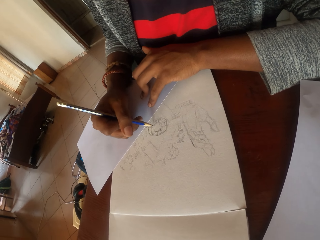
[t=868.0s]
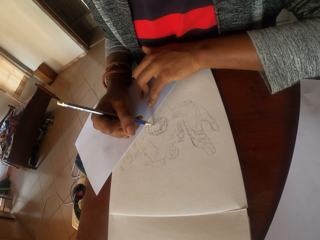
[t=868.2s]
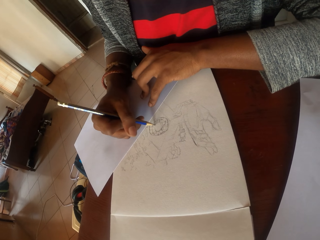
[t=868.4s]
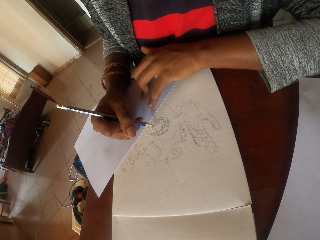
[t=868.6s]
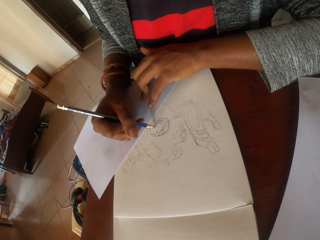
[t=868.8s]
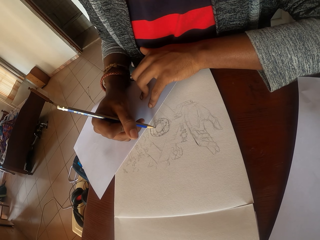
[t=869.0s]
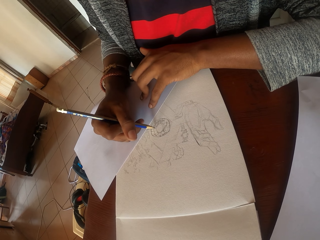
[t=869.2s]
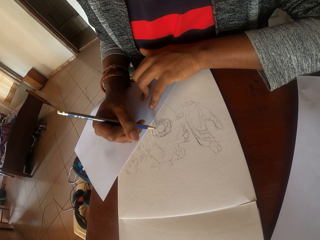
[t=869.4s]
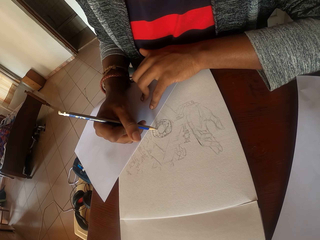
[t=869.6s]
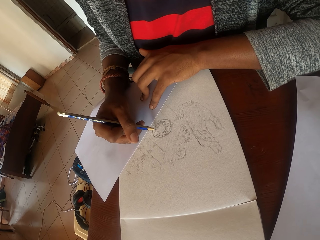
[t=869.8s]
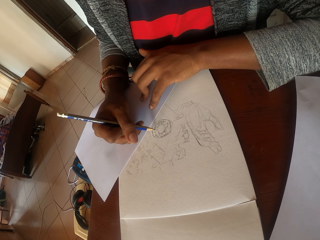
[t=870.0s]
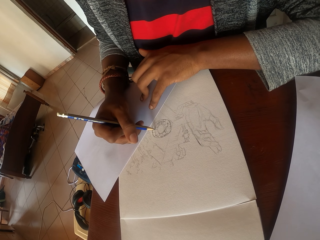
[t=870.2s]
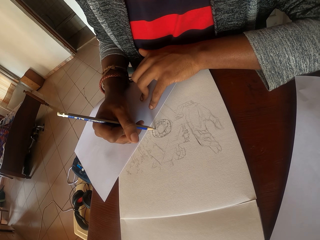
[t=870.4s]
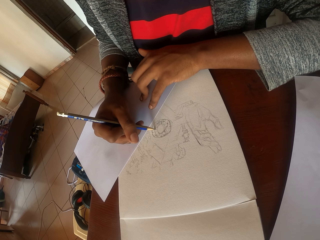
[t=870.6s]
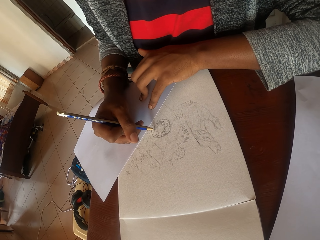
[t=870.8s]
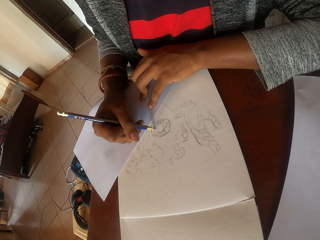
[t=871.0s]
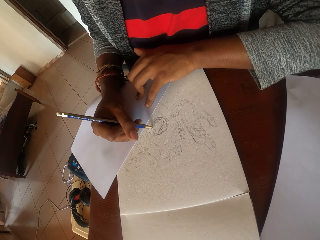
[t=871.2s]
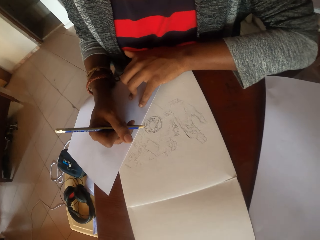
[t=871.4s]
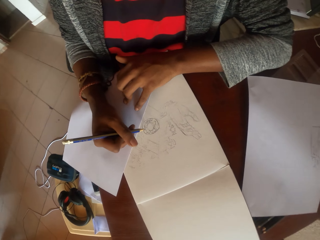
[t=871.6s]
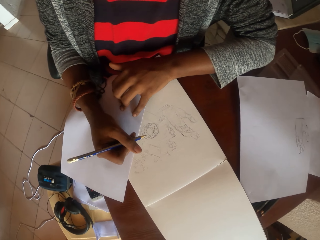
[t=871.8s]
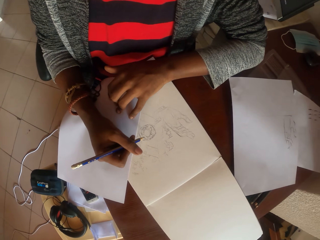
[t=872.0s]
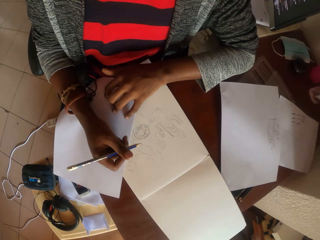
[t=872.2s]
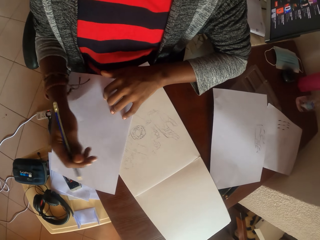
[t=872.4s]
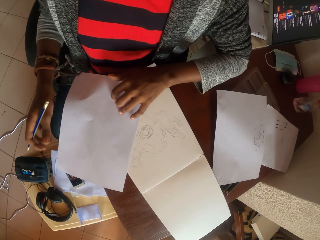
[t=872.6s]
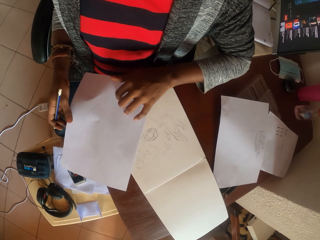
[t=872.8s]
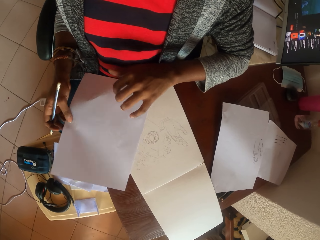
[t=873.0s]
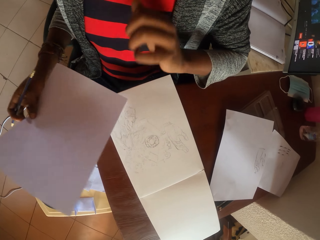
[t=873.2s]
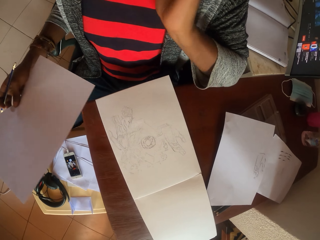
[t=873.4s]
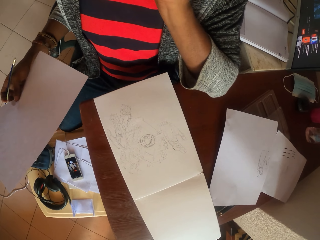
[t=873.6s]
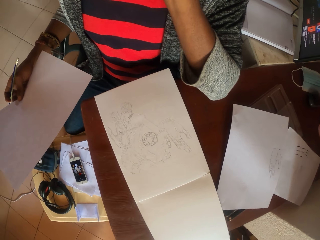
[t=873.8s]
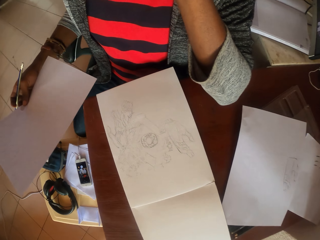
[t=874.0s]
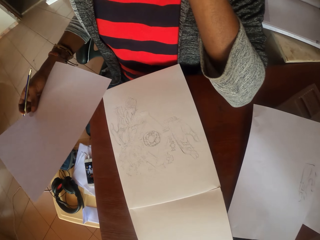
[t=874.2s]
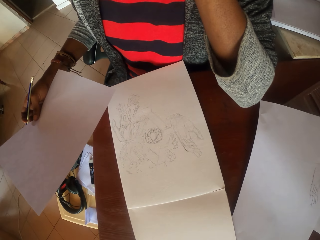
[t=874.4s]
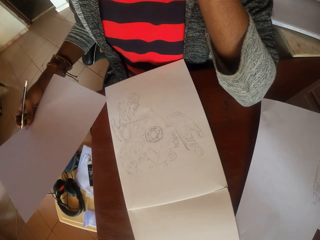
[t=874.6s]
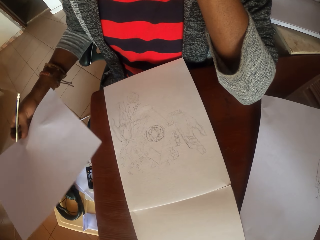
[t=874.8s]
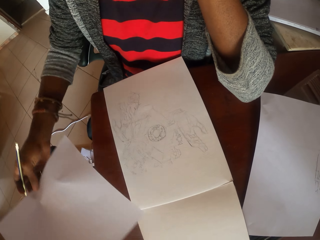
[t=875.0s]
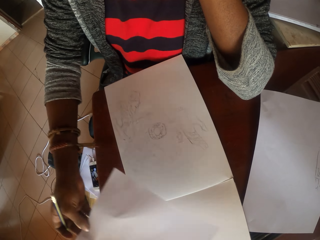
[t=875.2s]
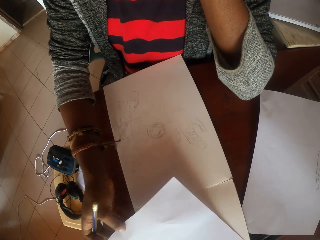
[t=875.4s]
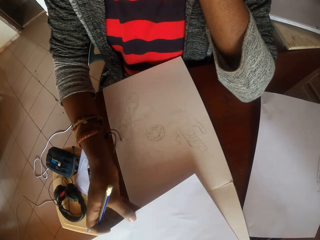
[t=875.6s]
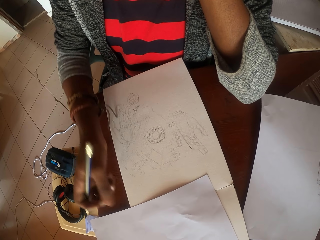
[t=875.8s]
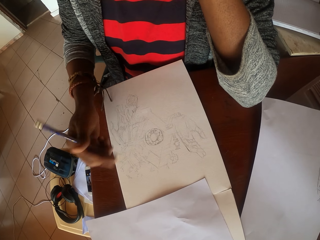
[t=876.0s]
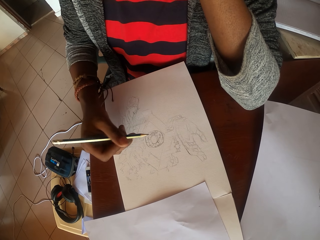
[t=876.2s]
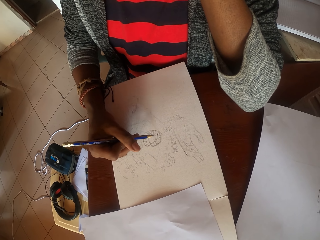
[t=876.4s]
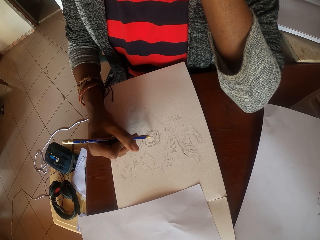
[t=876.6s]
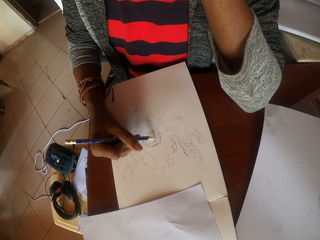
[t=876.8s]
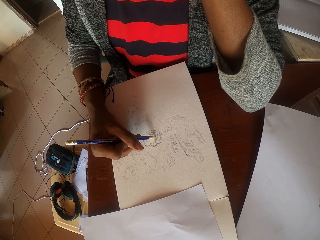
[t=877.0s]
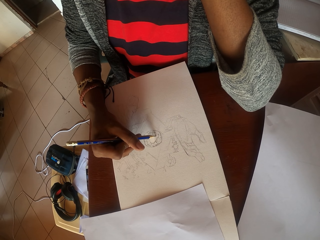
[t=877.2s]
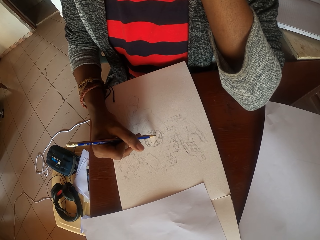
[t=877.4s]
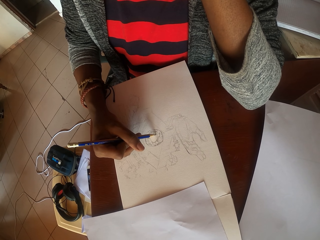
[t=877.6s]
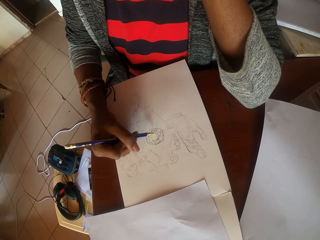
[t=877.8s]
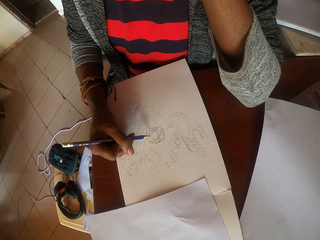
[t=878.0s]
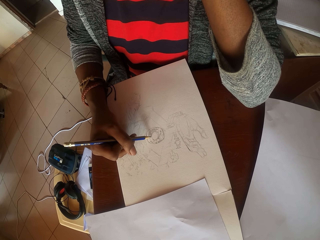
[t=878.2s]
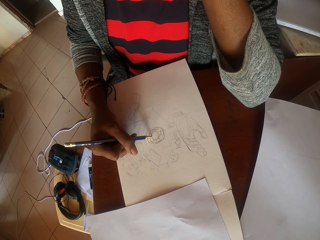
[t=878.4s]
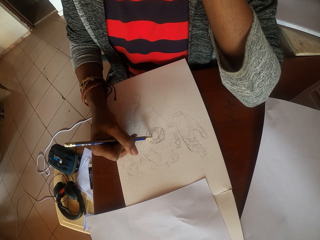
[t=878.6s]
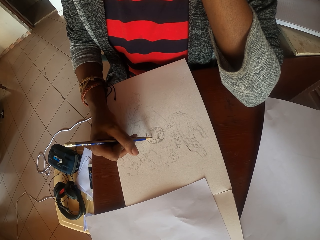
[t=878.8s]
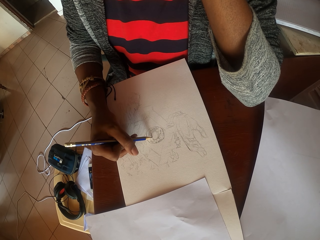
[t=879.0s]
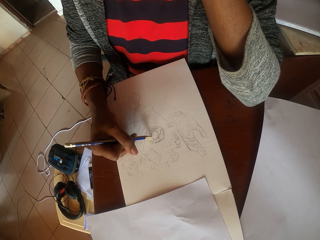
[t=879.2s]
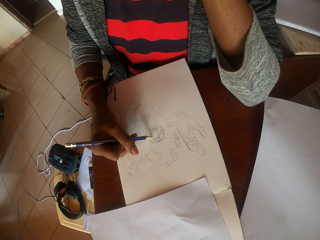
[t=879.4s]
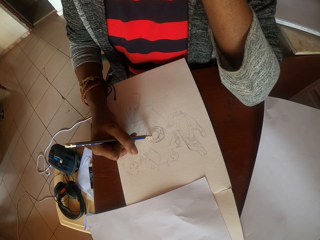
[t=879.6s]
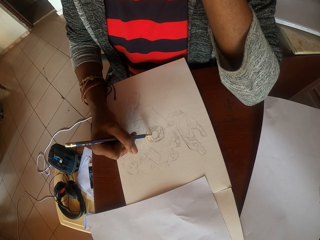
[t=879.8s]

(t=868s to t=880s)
The camera wearer looks around. They take a plain paper. They put the plain paper on the table. They draw in the plain book with a pencil.

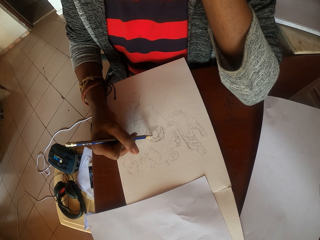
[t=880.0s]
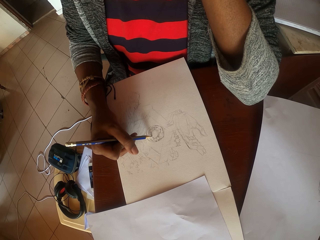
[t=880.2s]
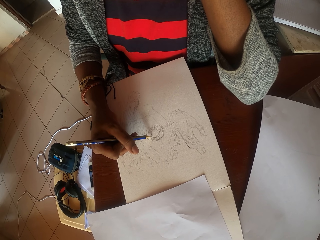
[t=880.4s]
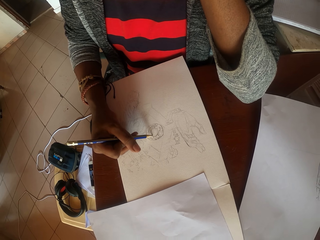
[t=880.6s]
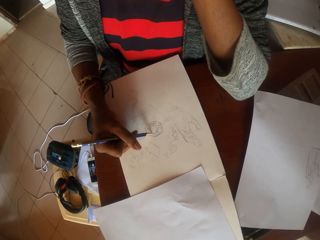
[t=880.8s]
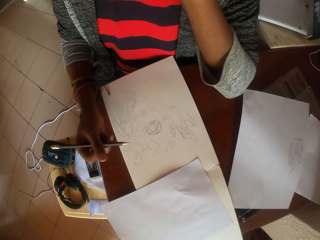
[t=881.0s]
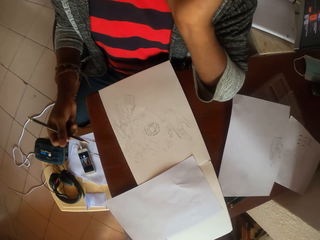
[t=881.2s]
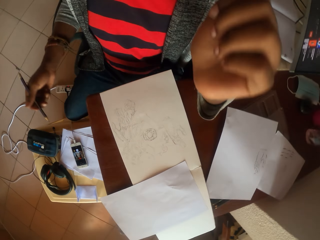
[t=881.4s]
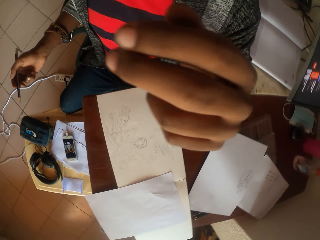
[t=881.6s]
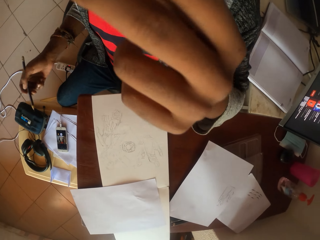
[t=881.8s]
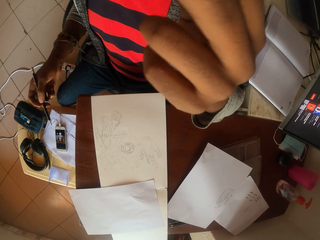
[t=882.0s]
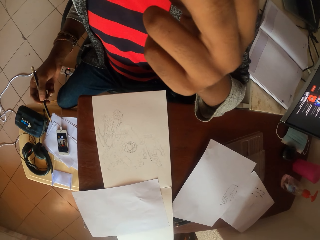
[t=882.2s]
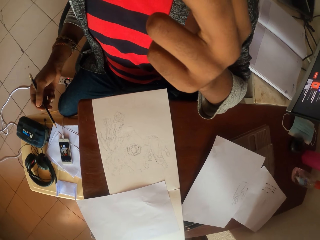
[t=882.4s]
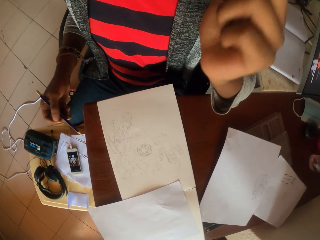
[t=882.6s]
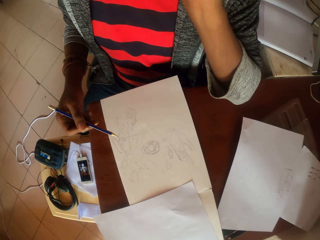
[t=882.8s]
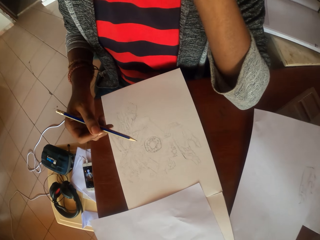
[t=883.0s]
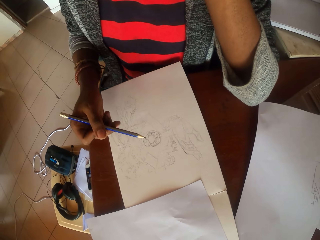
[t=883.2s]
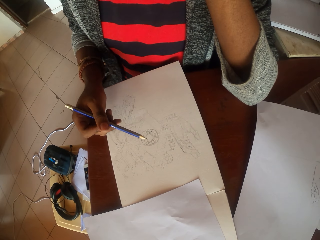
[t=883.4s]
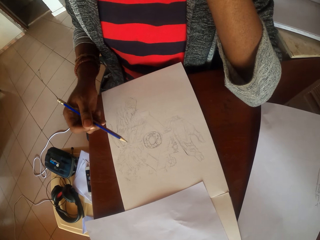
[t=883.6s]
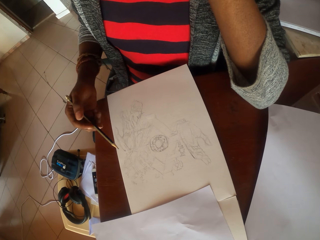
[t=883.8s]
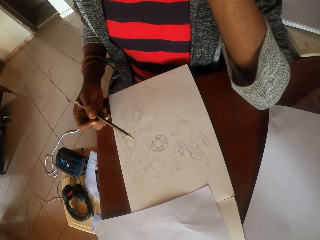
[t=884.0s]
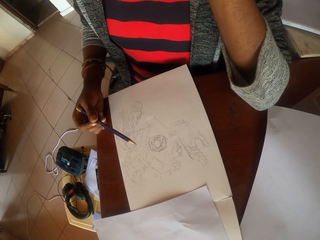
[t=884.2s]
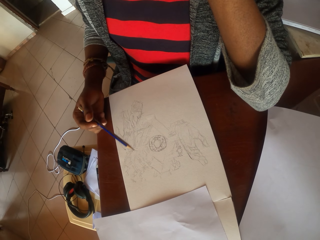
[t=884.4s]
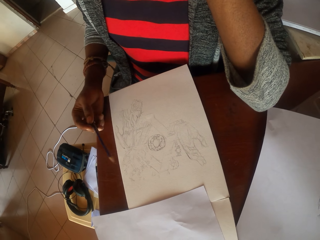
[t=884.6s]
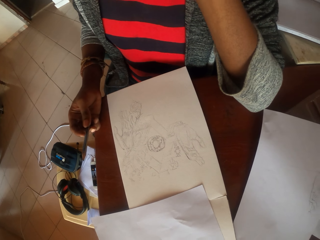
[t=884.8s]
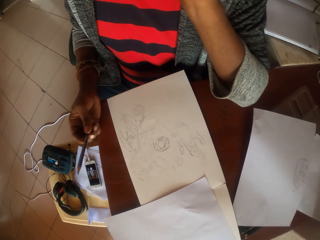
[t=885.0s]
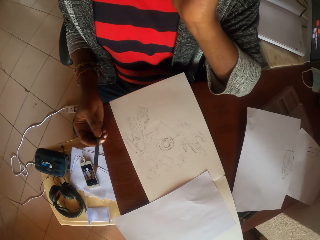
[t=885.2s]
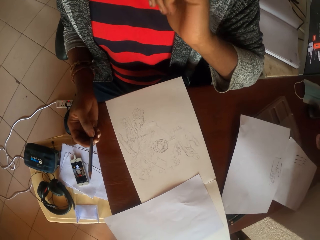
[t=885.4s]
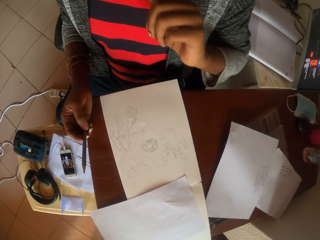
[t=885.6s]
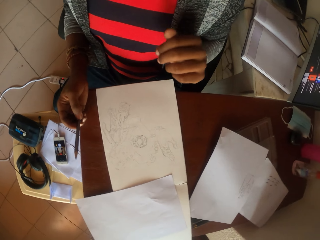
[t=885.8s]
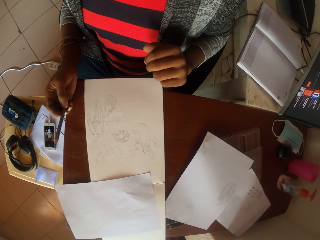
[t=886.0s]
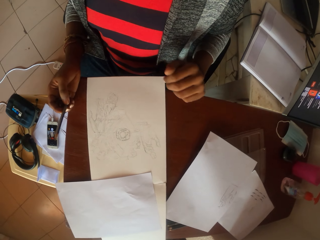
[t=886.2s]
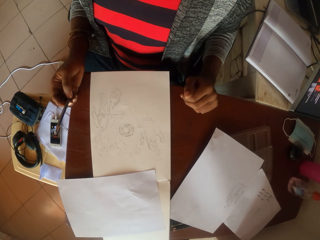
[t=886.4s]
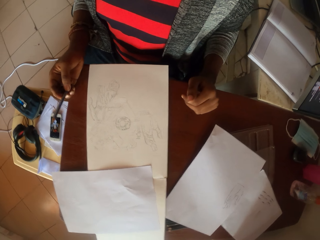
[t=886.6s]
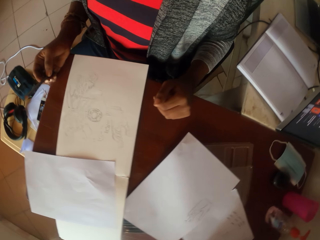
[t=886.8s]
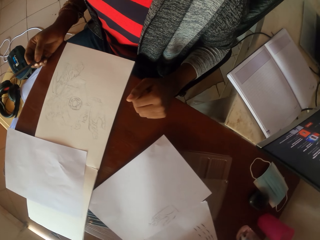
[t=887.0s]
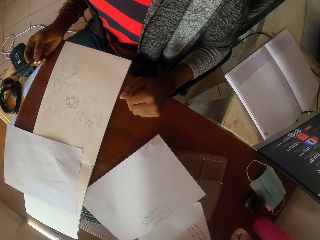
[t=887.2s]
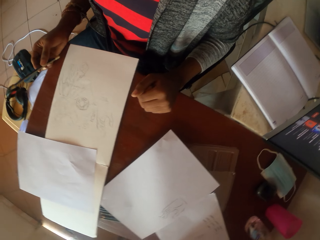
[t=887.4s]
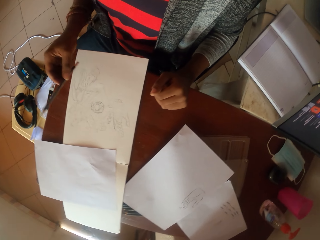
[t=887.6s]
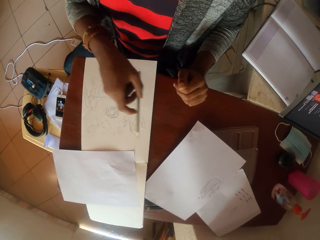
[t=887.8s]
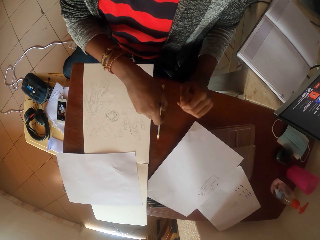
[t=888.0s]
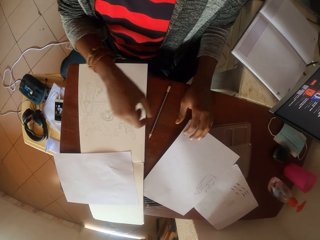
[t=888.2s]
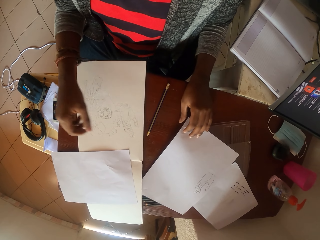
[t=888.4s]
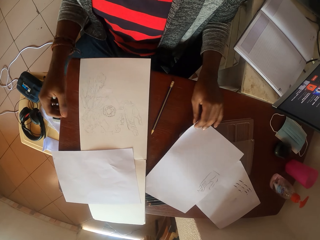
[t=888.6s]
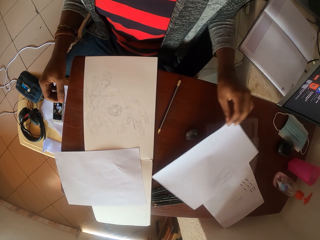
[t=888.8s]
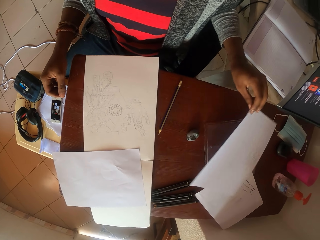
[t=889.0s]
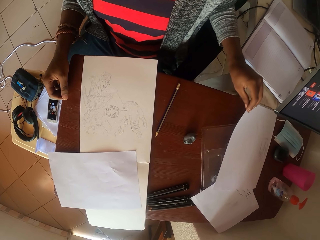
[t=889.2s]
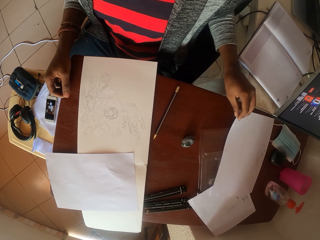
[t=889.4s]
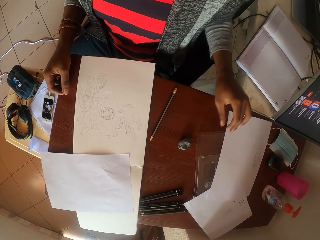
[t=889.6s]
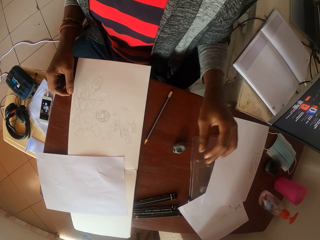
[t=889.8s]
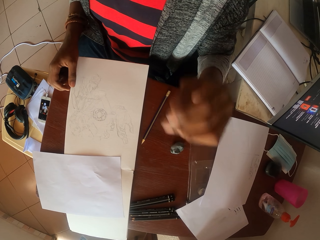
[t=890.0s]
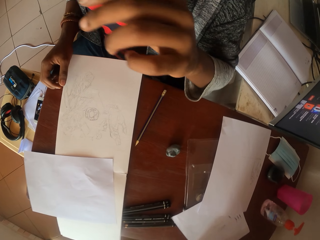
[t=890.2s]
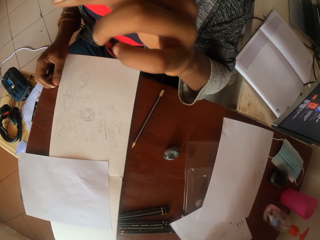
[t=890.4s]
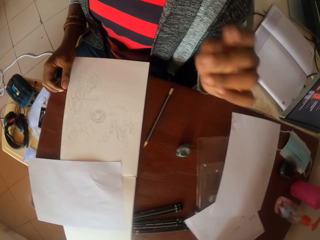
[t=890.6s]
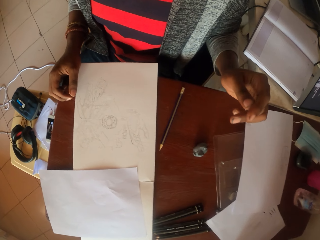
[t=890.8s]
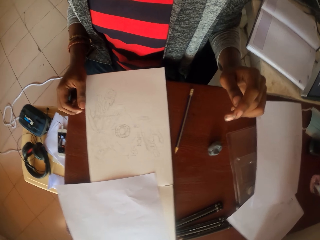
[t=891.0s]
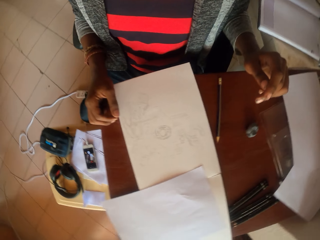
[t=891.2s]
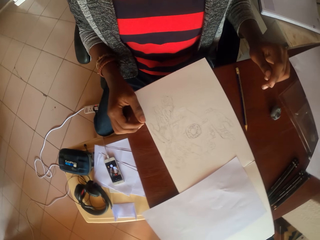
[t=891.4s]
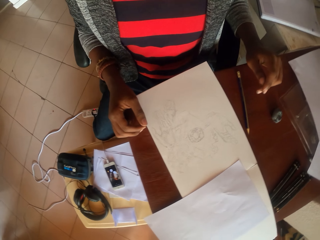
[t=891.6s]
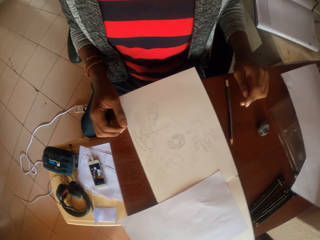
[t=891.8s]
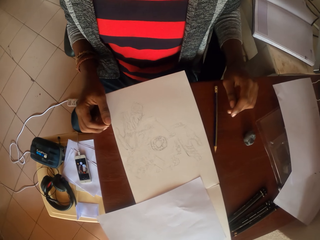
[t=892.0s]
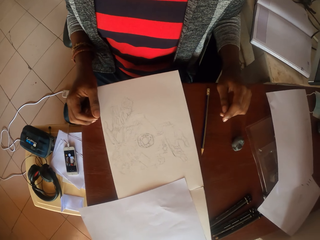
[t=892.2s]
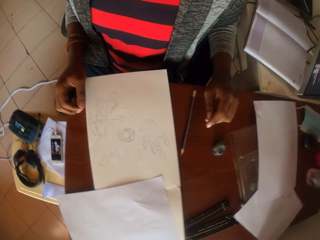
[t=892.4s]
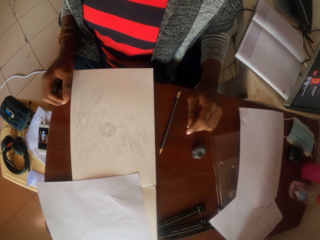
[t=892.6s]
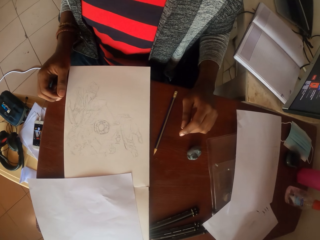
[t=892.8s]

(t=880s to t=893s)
The camera wearer looks around. She fixes the camera. She looks around. She puts the pencil on the table. She takes the plain paper. She puts the plain paper on the table. She passes her left hand on her face. She looks around.
